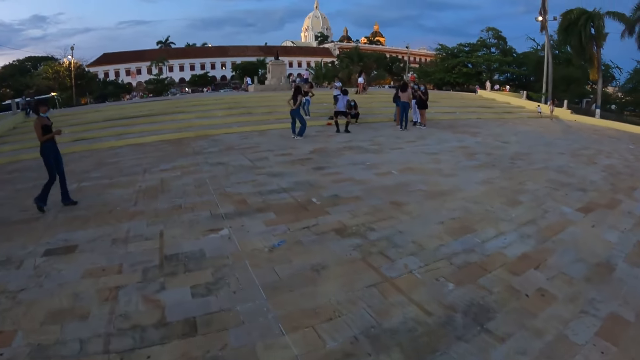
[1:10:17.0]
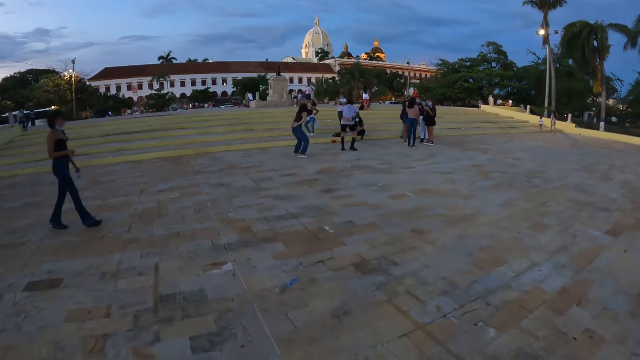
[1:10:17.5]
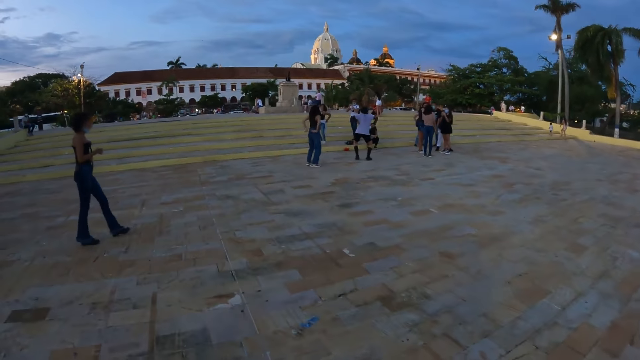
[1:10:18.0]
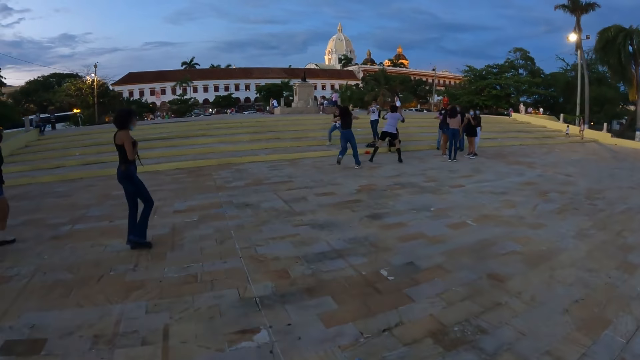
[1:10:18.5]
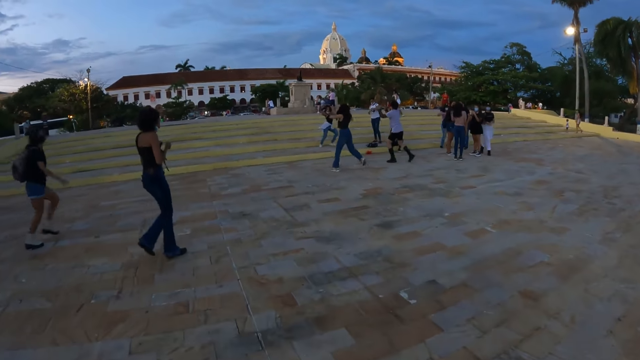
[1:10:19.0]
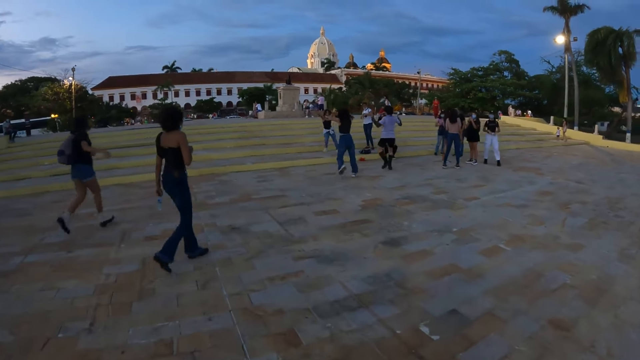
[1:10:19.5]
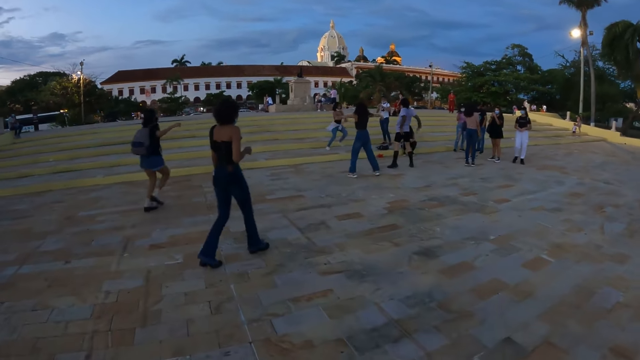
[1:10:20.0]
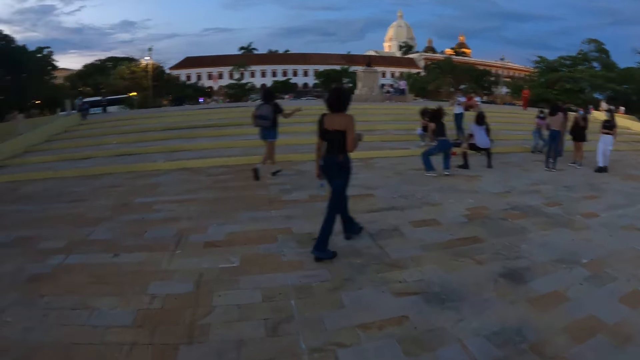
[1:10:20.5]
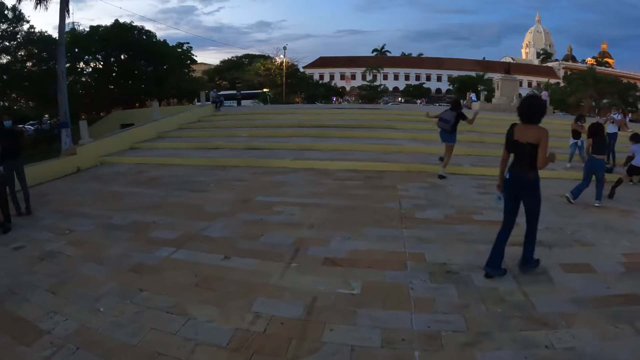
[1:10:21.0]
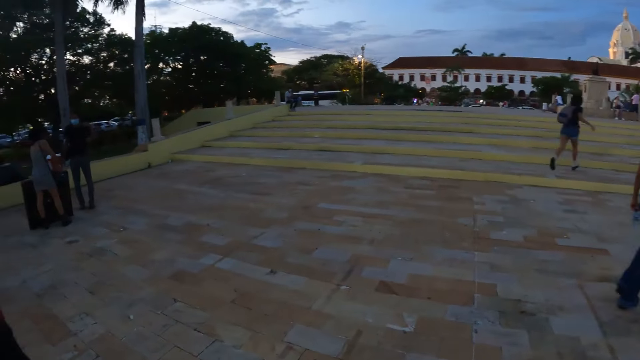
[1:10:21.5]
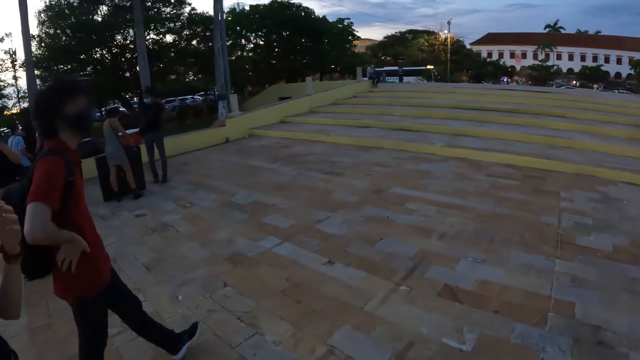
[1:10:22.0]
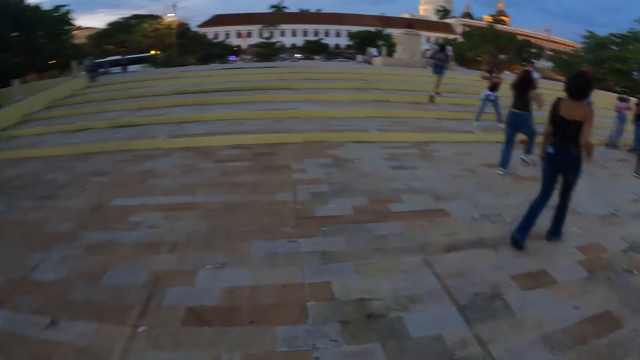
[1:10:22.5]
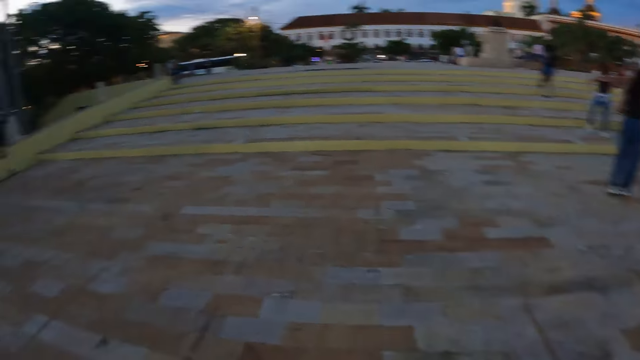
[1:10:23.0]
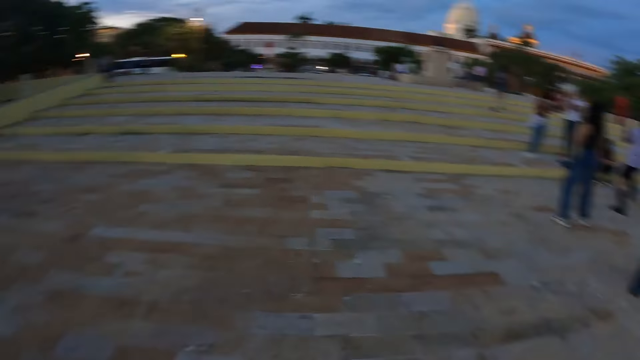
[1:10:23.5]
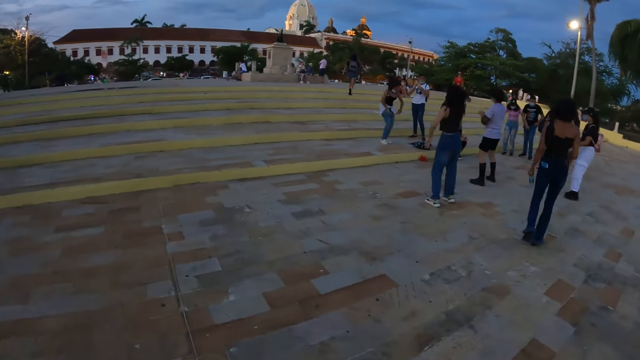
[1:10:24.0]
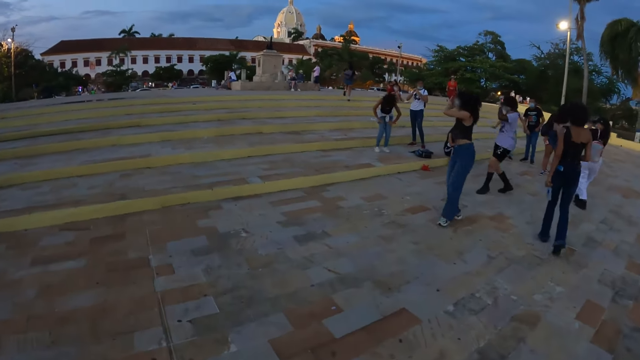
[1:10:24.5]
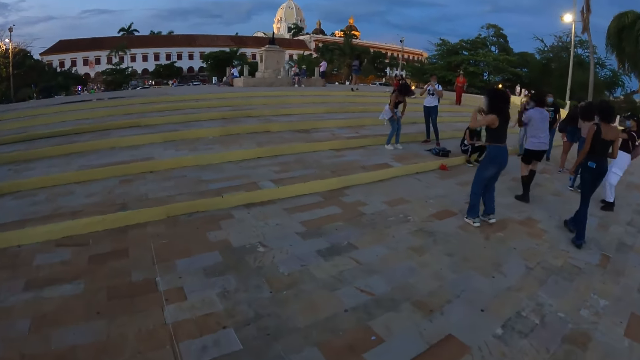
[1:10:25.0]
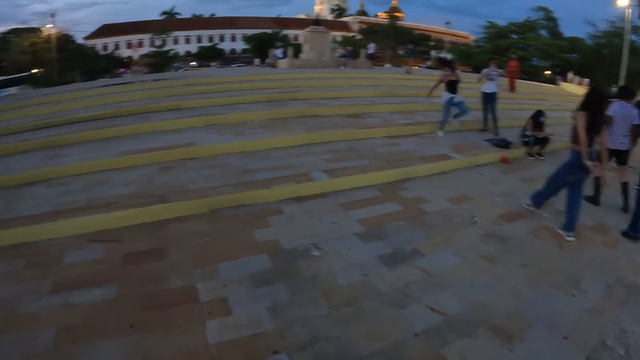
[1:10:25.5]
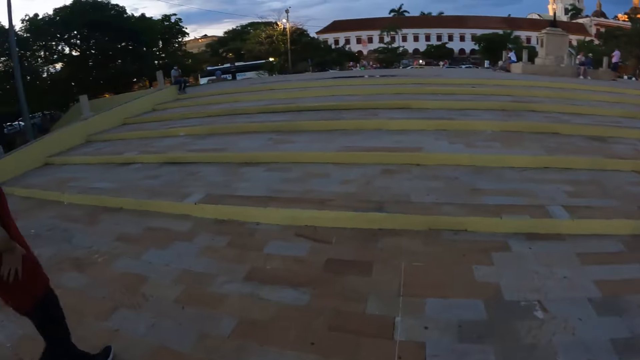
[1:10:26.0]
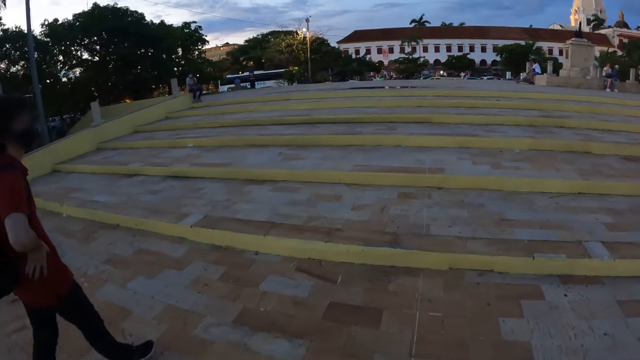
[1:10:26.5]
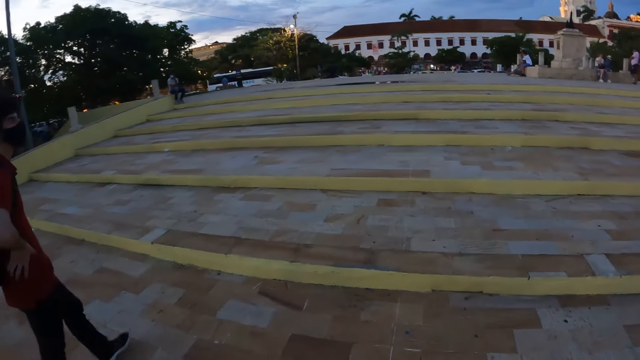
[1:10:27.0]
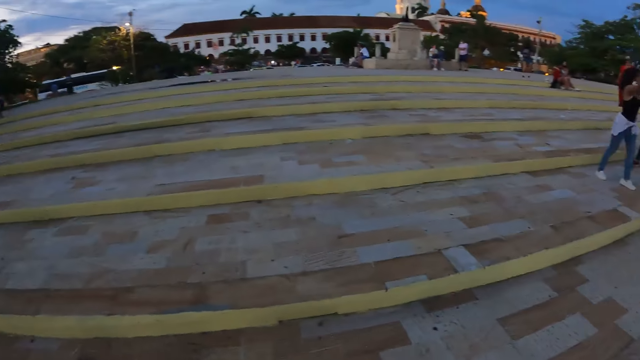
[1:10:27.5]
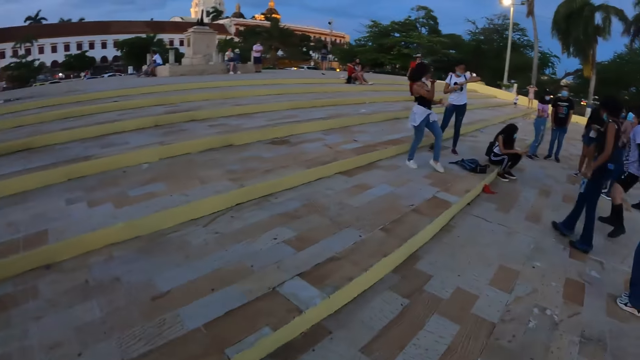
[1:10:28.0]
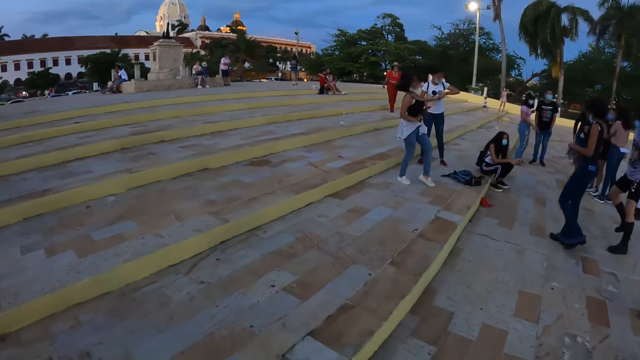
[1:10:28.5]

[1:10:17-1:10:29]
A woman and a man dance together.

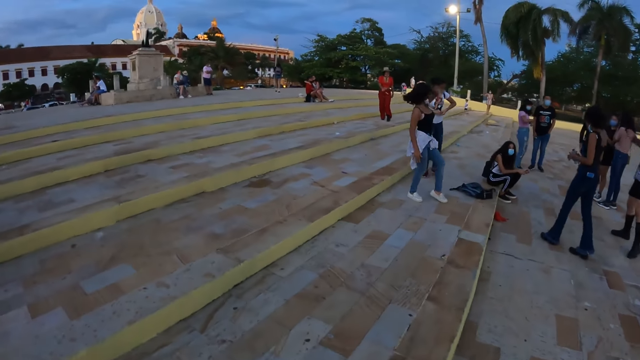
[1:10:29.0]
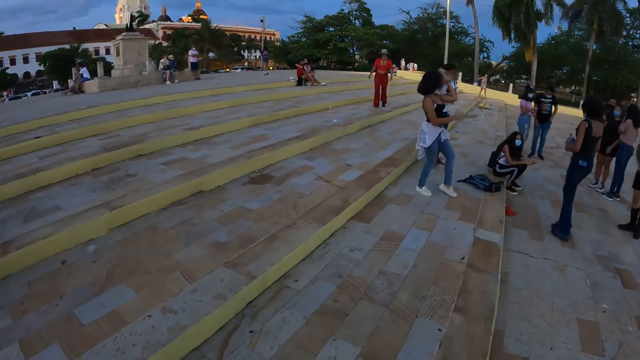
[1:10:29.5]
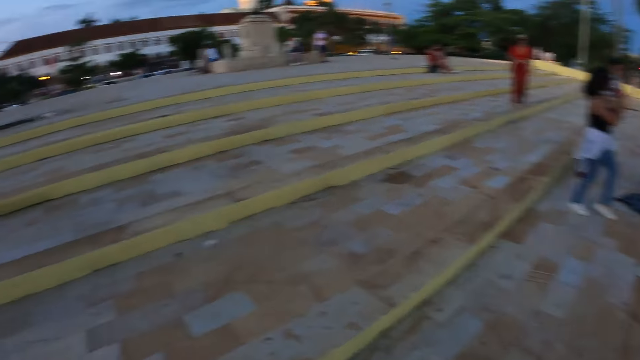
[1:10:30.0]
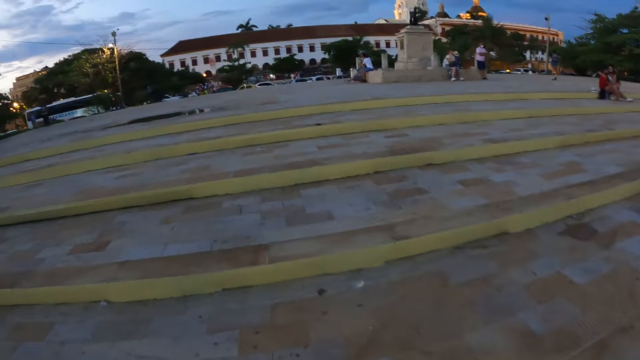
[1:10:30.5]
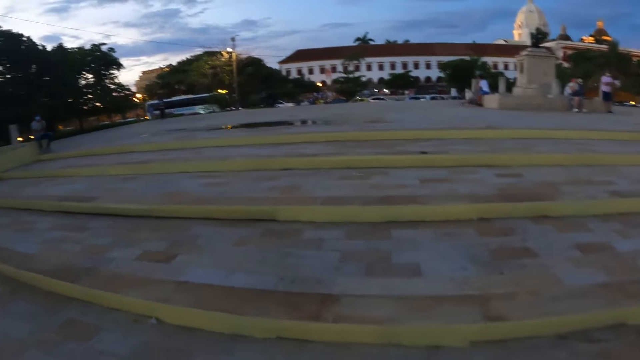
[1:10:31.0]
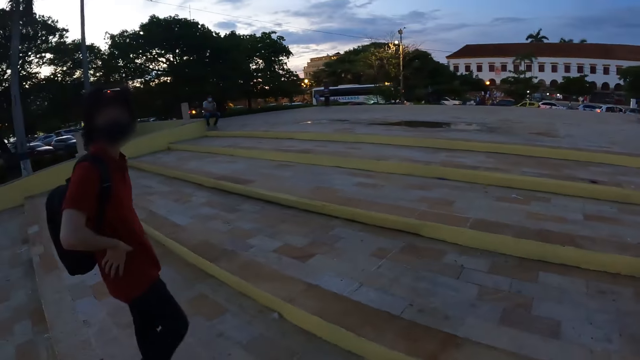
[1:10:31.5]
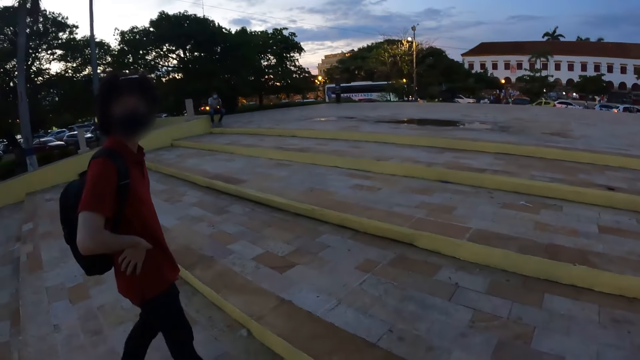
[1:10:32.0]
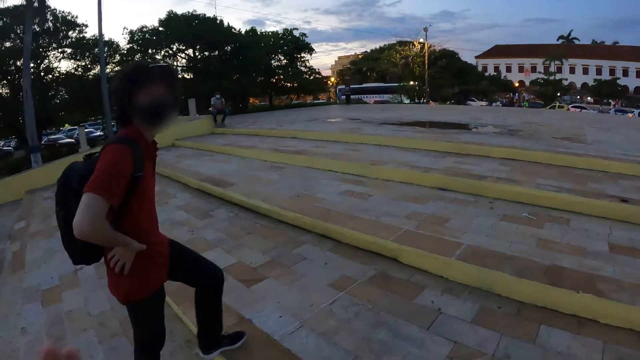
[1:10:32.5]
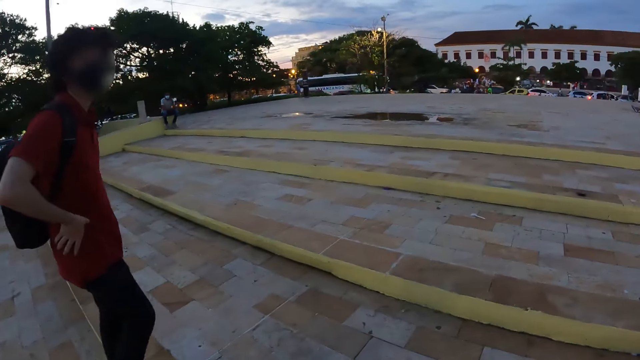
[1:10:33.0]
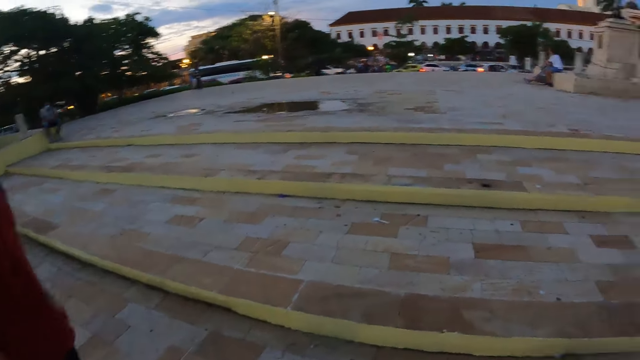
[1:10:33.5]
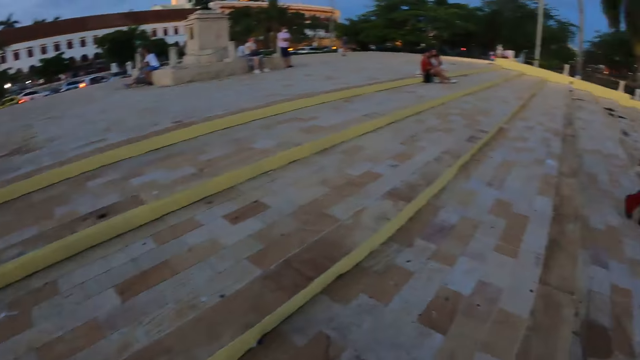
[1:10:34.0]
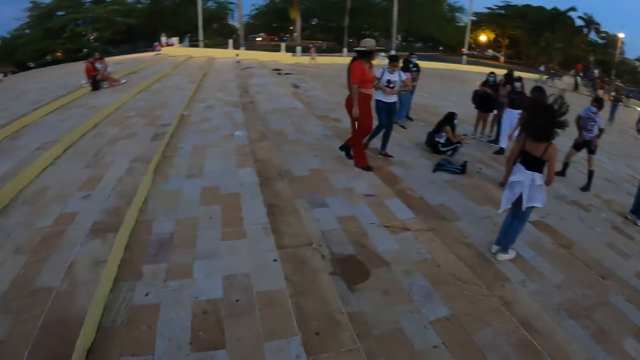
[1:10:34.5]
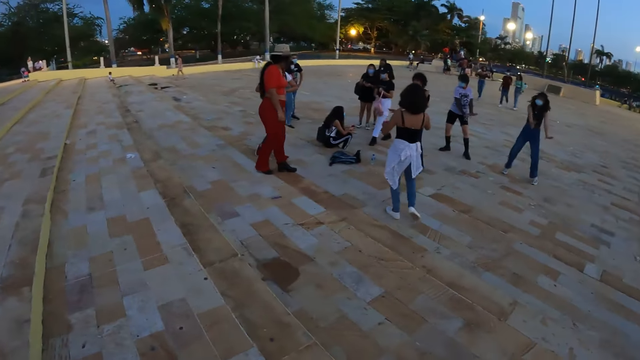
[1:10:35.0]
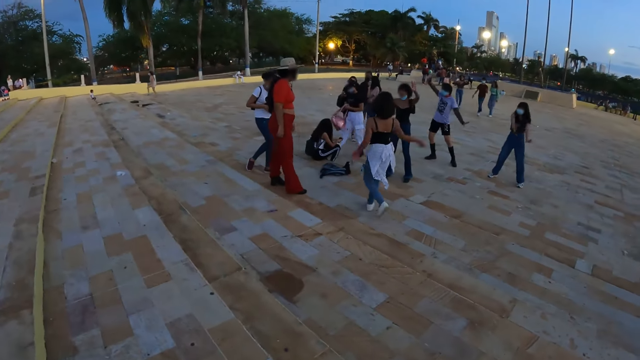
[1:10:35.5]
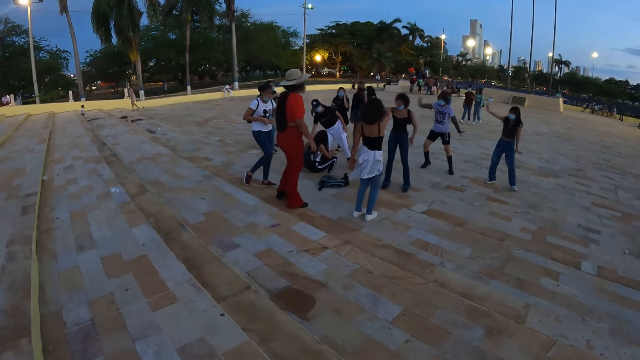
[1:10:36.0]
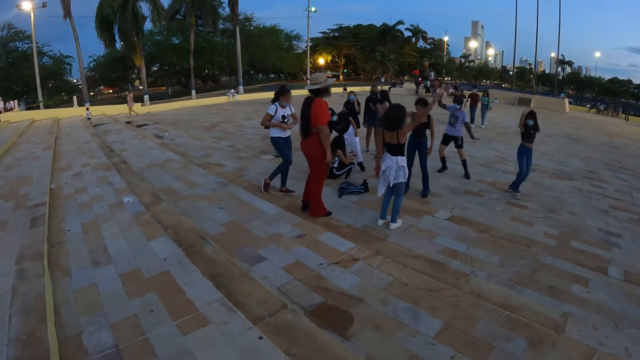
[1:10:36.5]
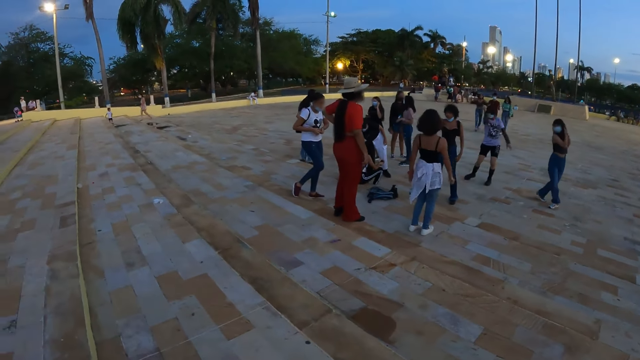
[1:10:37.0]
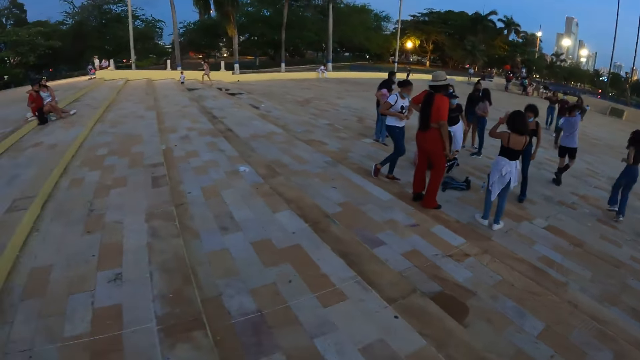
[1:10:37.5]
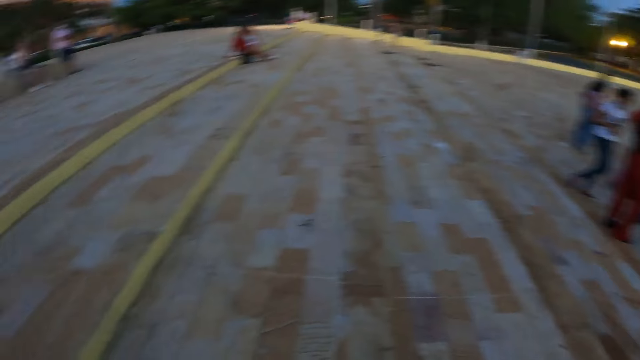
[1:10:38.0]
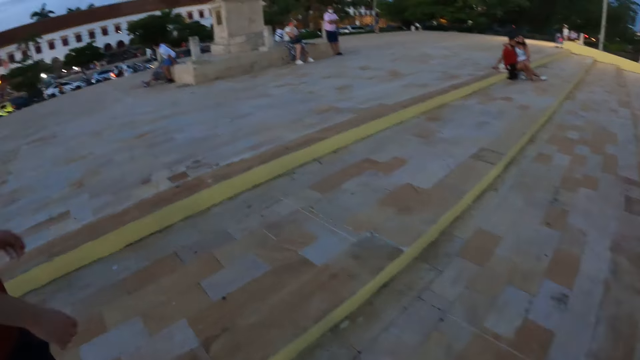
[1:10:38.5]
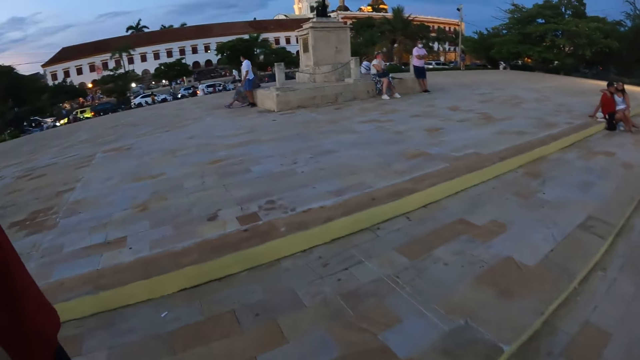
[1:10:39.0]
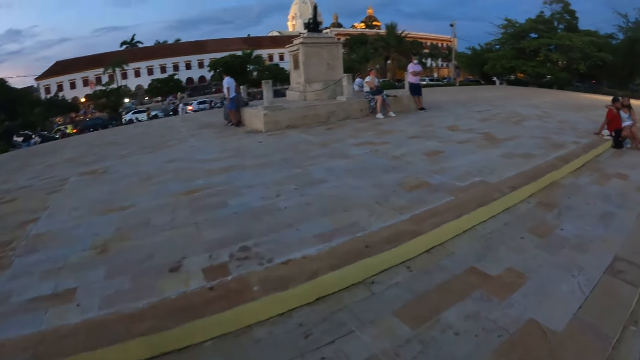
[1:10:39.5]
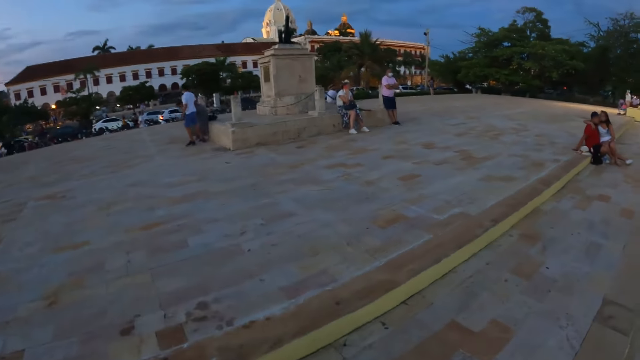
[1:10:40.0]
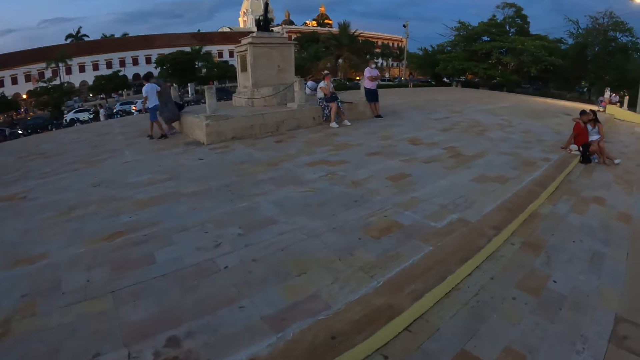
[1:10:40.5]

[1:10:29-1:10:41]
The camera wearer interacts with a person. They look around. They walk around.
